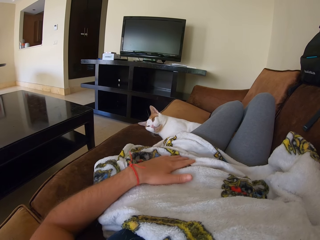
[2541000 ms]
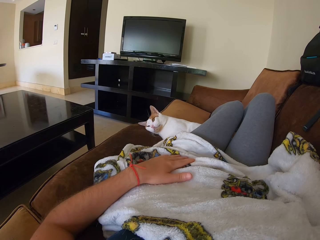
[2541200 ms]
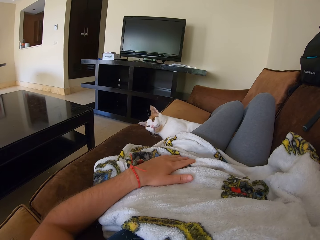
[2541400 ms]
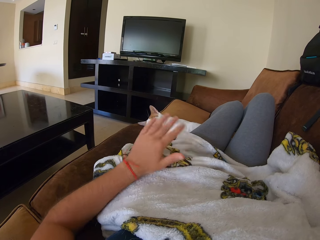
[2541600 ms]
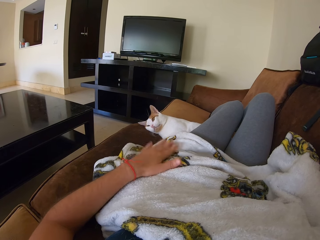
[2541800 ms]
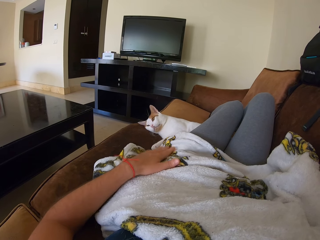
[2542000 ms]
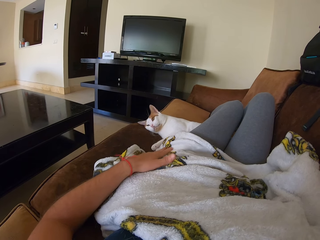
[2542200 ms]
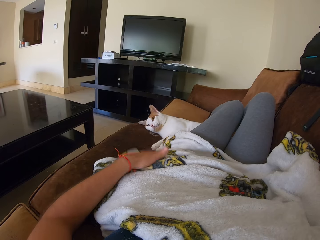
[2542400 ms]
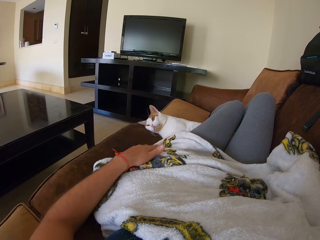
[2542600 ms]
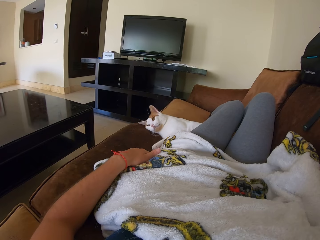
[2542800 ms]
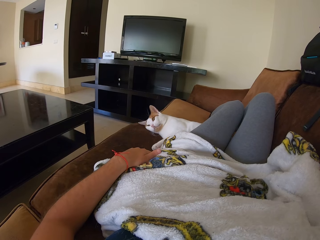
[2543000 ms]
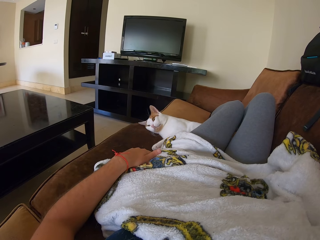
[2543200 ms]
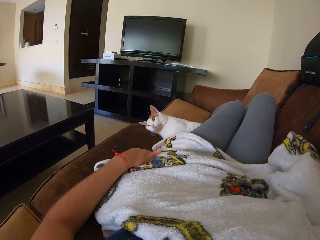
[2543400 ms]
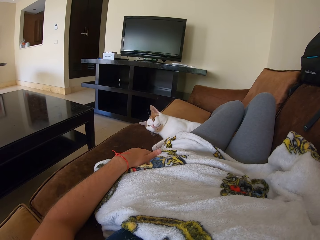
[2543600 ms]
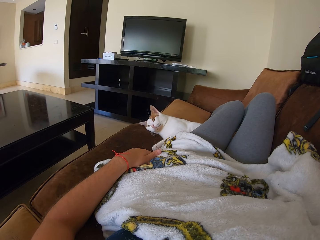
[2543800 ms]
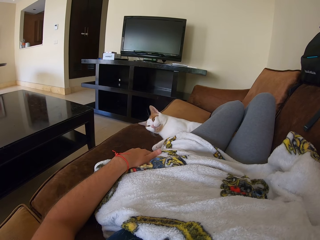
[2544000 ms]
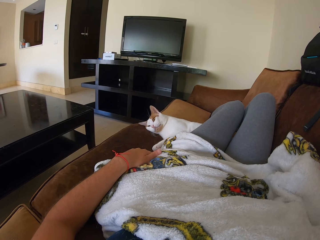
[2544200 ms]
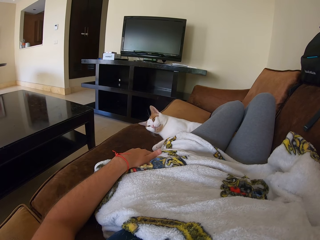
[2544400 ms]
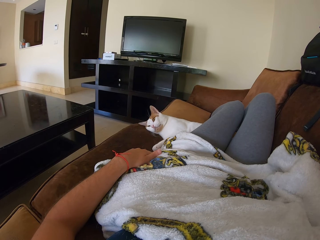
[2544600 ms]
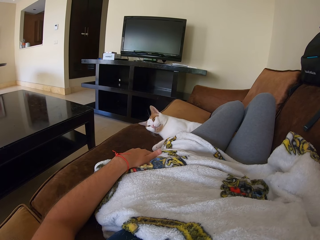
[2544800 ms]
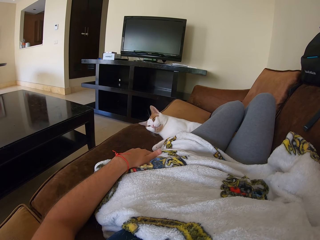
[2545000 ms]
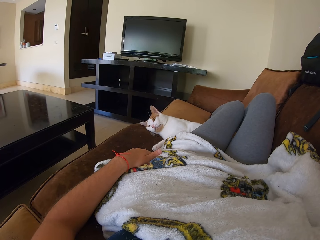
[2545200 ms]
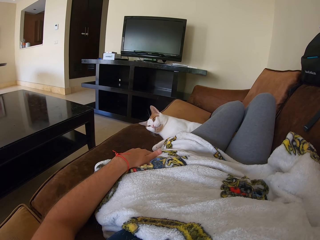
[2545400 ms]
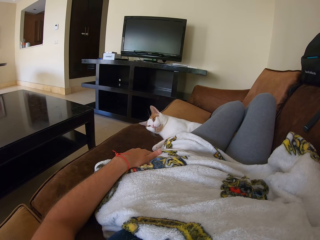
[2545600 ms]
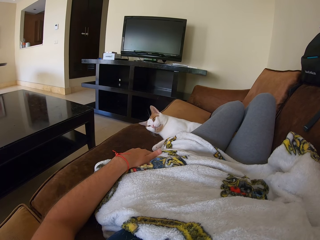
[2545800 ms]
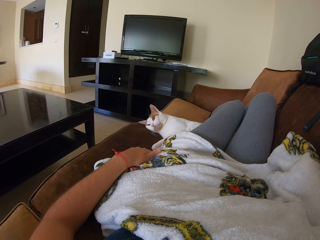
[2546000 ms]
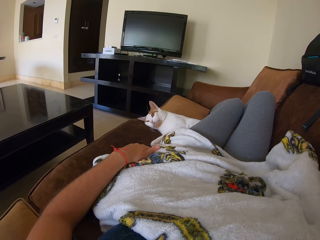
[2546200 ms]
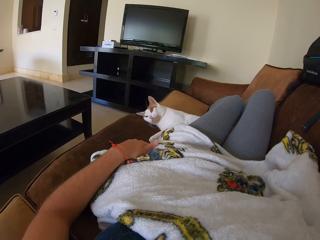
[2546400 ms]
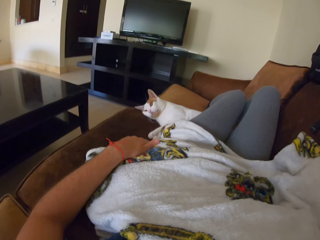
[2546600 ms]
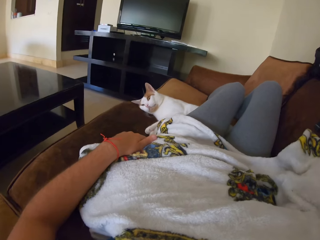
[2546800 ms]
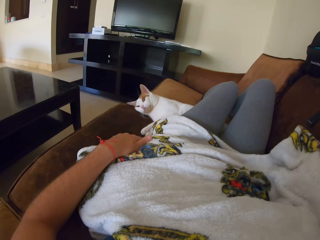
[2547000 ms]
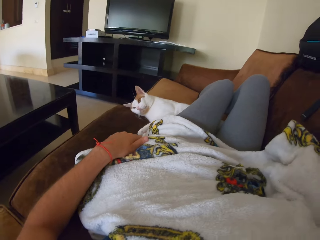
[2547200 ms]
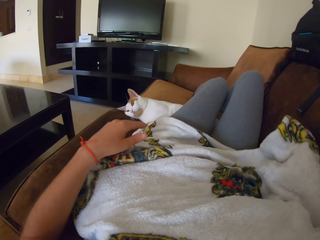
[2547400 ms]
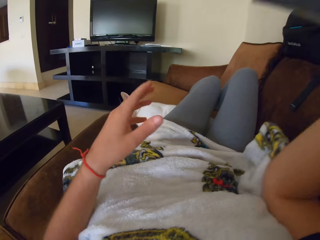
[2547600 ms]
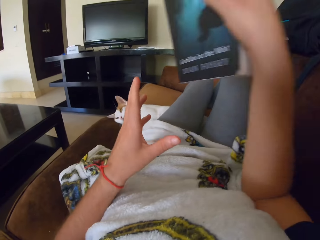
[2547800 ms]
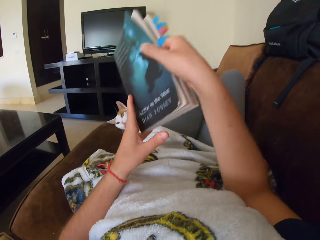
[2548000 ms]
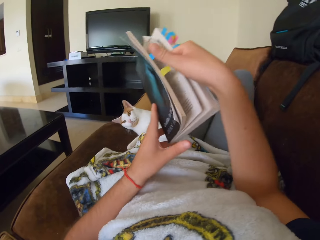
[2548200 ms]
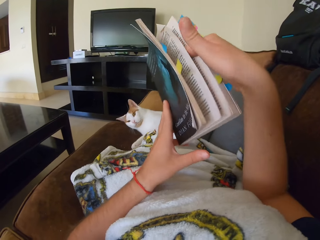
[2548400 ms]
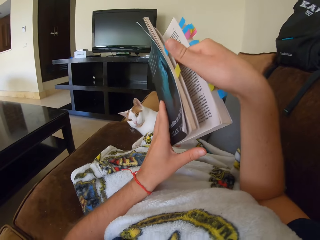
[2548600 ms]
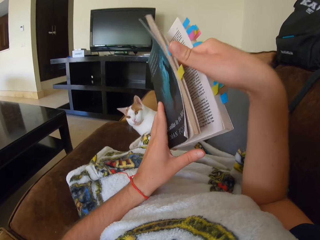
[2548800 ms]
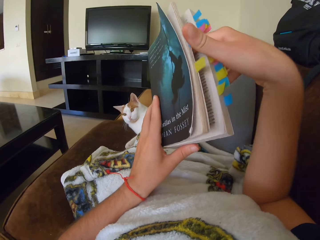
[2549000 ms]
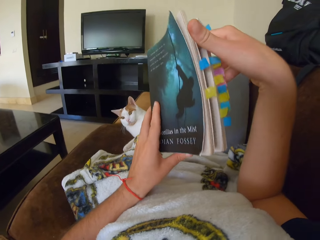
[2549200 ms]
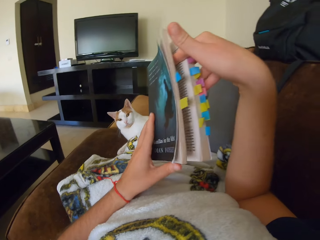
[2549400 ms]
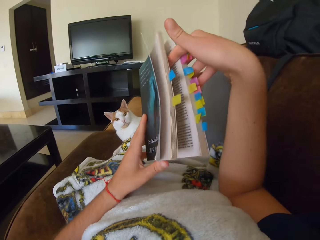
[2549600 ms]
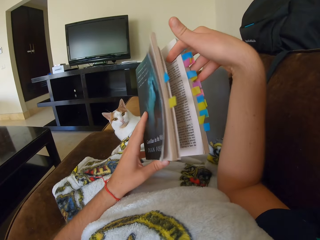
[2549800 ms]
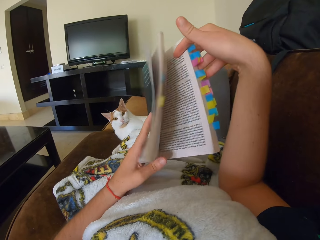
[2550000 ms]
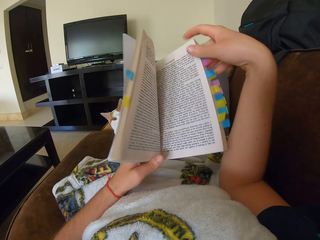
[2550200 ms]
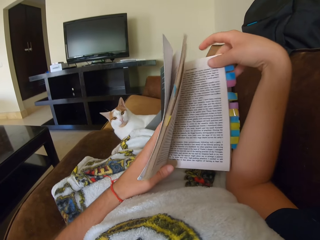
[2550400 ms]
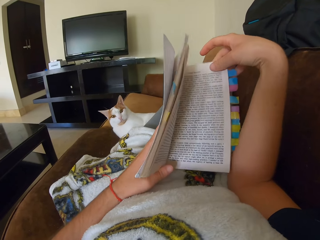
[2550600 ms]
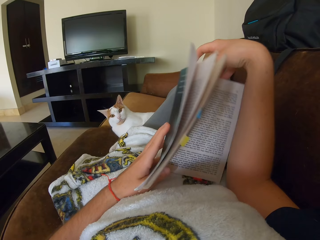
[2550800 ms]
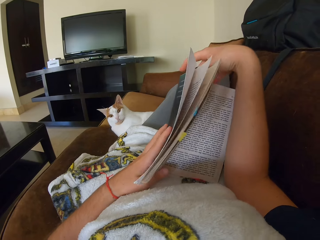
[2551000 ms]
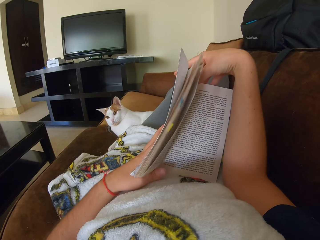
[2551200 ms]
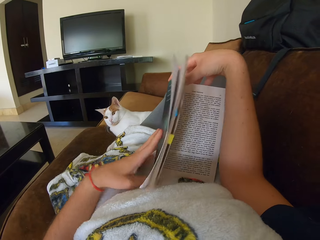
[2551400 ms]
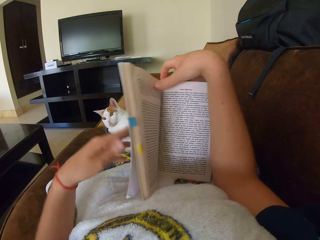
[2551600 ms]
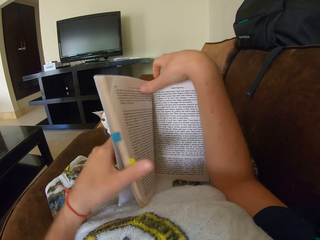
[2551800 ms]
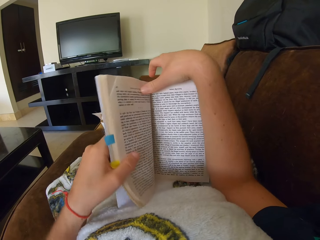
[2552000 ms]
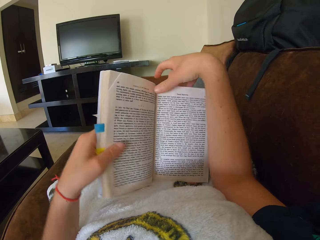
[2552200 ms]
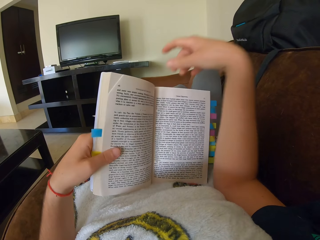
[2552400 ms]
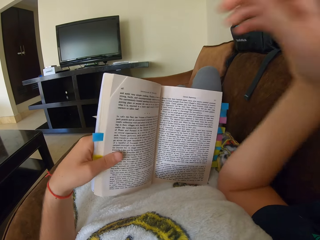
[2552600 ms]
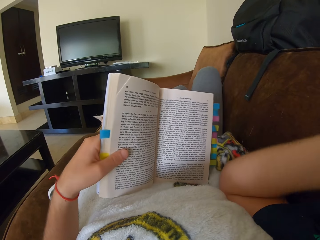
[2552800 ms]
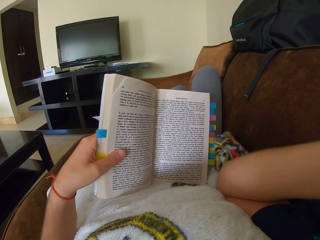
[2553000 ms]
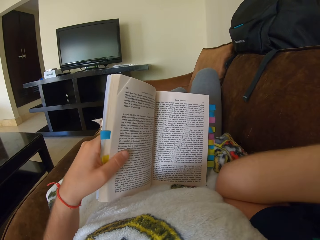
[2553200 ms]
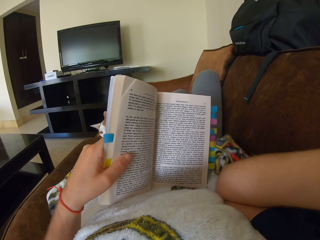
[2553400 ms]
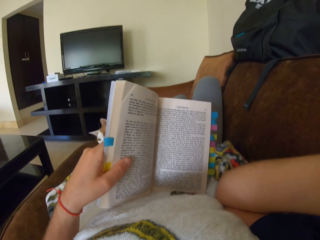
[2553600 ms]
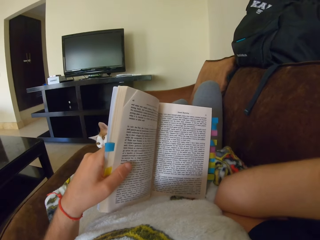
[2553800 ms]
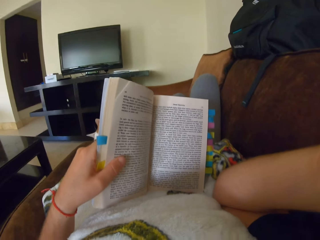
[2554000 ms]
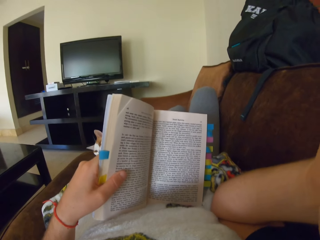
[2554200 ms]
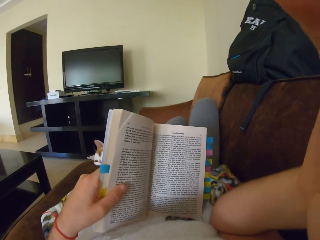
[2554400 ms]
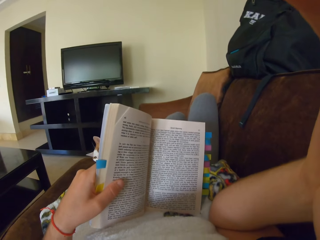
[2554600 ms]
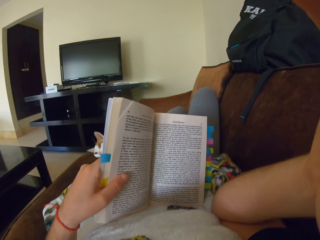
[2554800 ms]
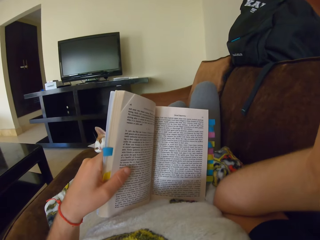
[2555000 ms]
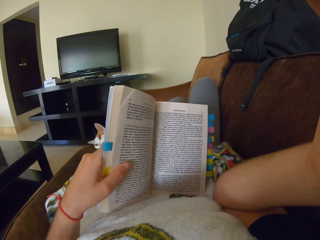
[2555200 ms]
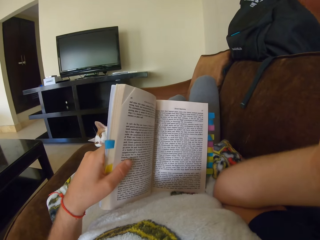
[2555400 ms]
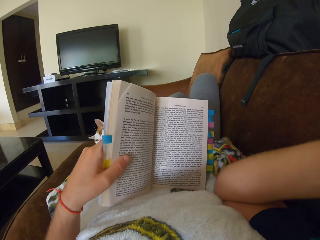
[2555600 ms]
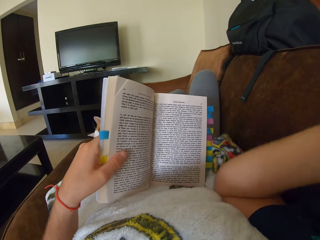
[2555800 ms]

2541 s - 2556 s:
The camera wearer touches herself. She opens book pages. She touches her head with her right hand.

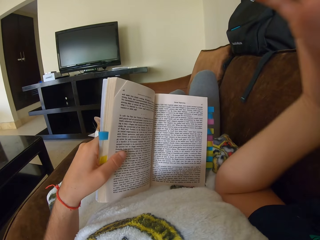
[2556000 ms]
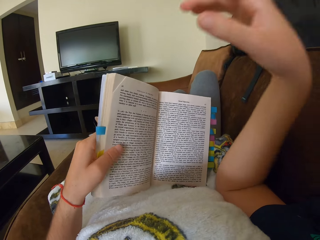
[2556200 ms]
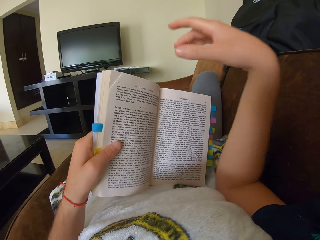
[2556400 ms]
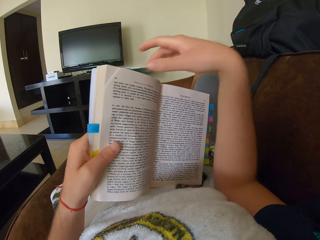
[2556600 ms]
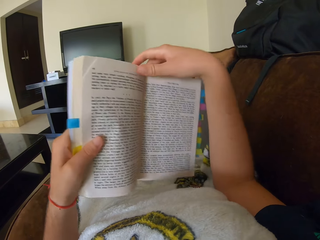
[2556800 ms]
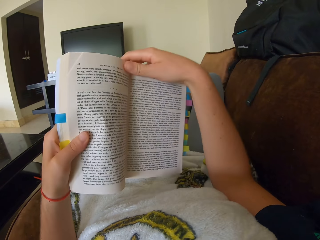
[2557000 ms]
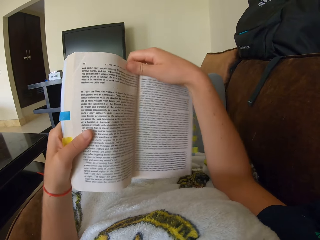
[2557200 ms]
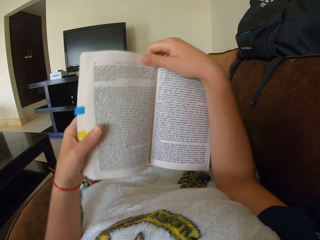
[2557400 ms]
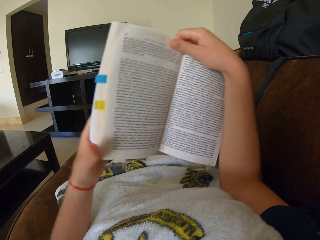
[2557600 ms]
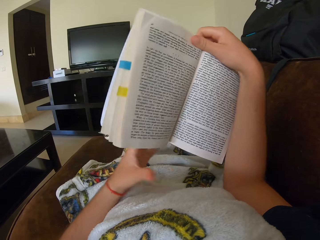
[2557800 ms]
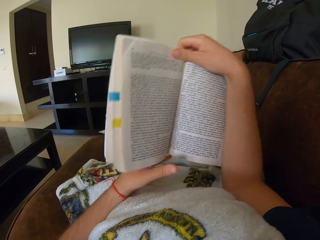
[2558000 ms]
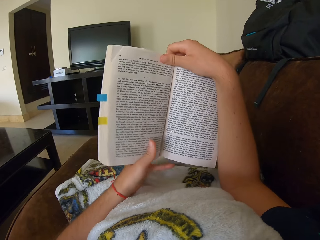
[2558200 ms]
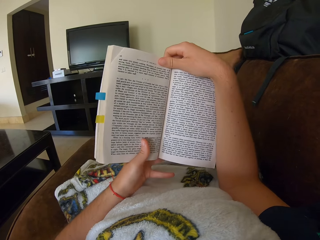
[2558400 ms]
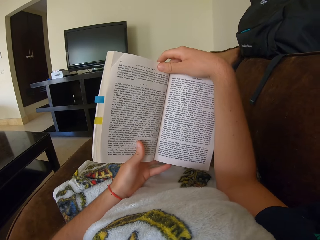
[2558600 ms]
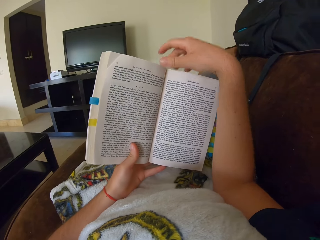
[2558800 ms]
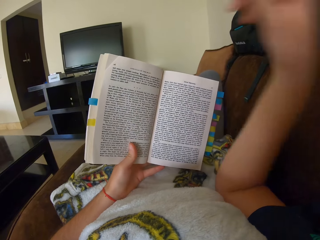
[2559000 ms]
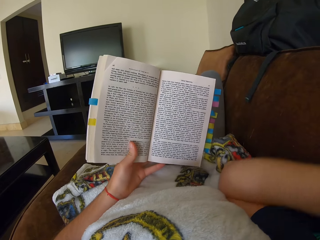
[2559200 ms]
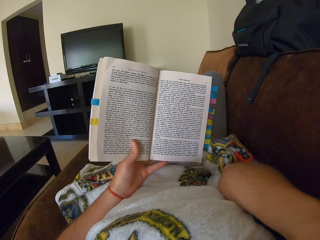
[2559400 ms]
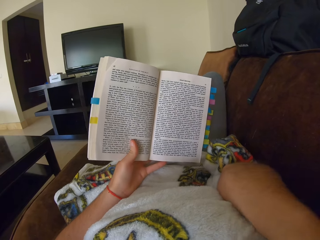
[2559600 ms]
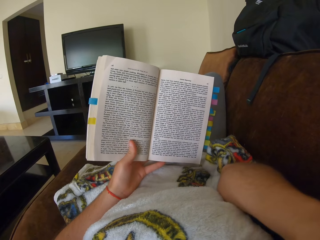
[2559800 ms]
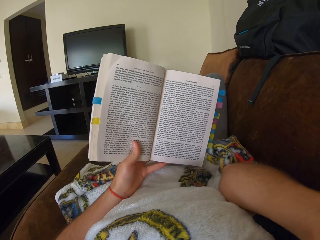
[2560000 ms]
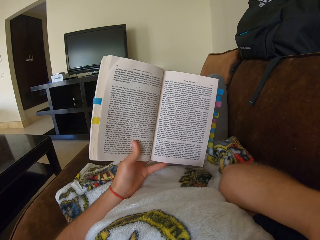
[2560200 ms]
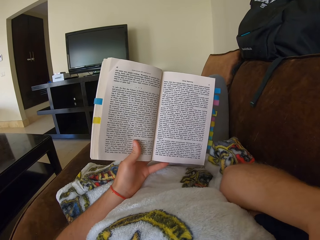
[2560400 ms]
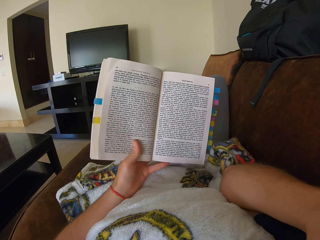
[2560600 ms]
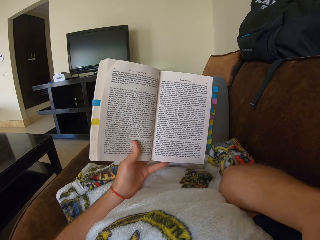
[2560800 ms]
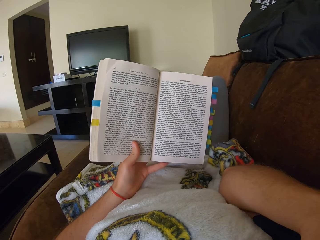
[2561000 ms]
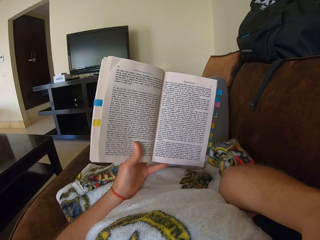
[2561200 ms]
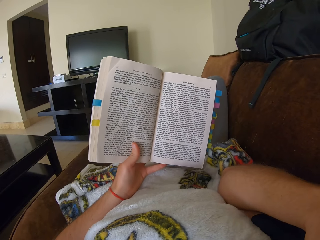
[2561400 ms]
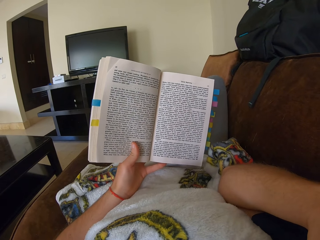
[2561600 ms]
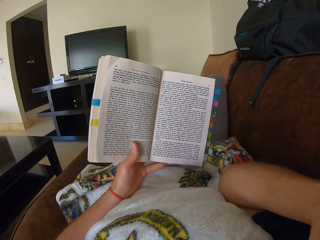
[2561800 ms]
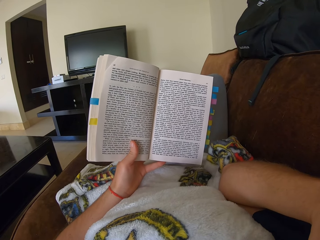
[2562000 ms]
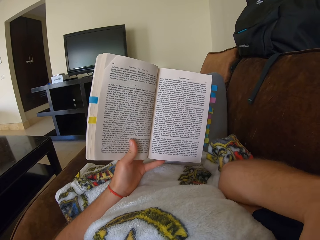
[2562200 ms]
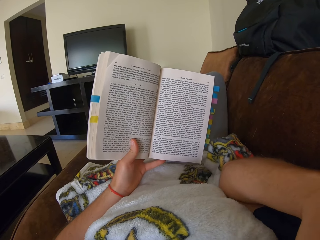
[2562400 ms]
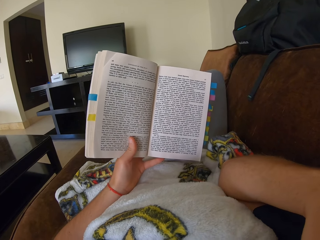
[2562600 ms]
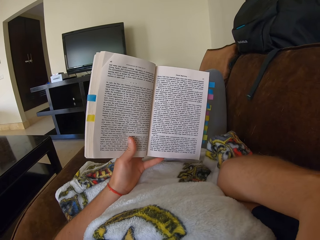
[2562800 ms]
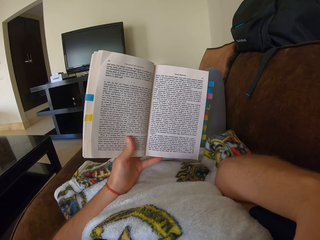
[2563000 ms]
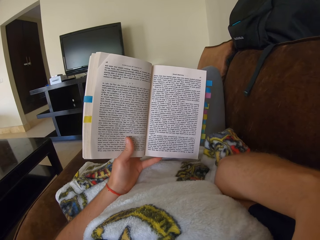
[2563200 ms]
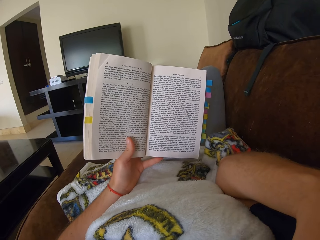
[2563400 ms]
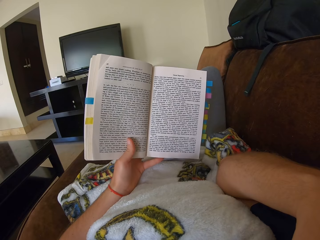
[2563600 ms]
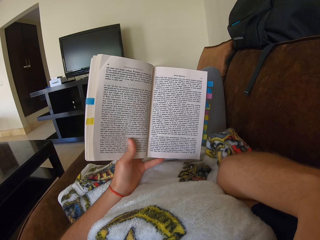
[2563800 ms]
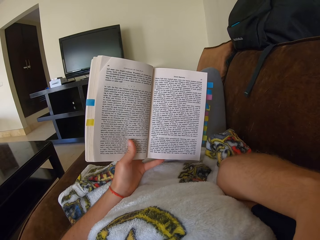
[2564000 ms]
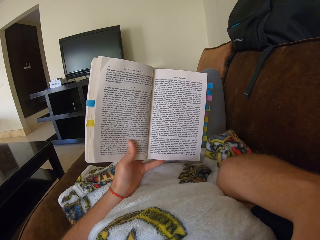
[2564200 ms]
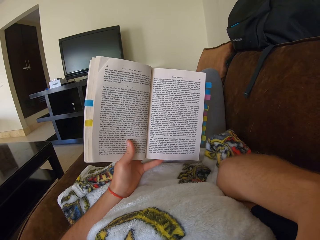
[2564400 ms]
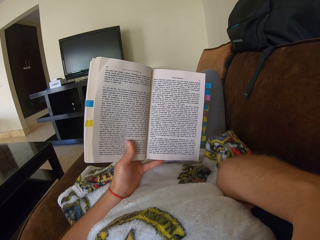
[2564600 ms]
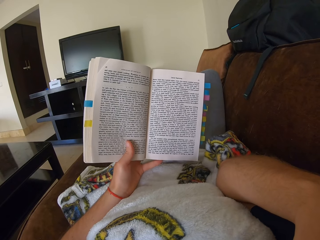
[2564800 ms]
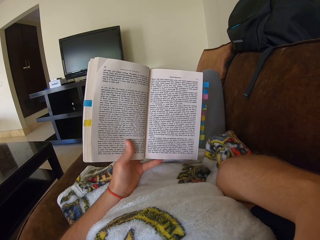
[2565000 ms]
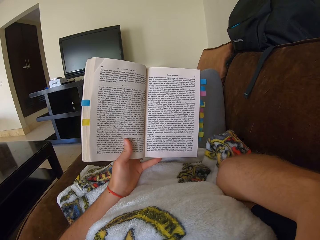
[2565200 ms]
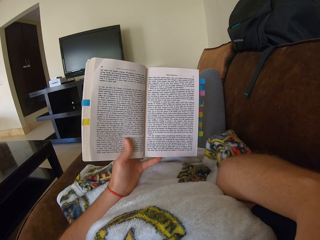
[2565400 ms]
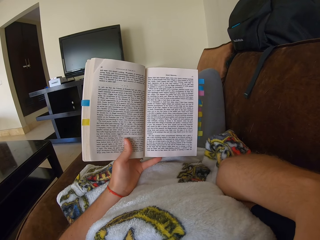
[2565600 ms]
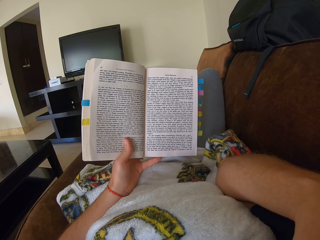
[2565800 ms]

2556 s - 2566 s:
The camera wearer reads a book on the sofa.
